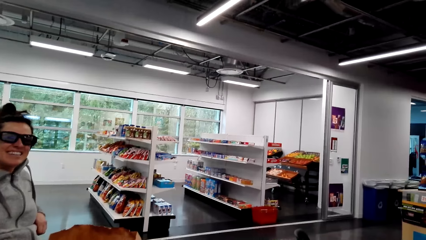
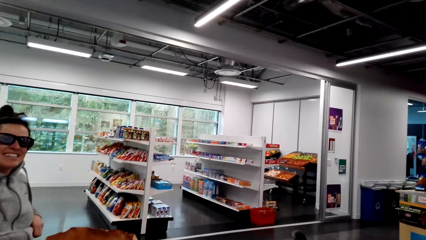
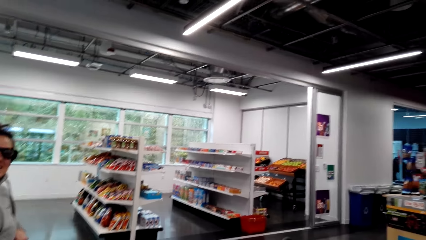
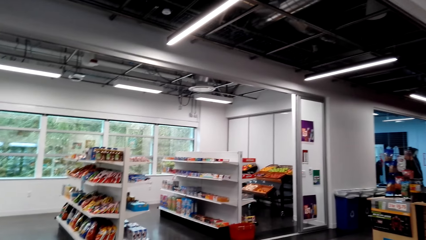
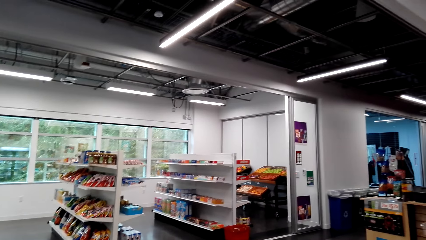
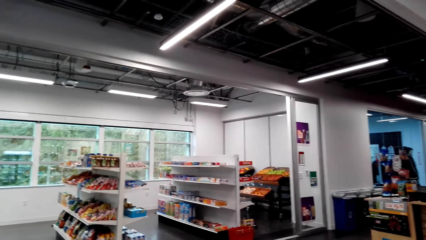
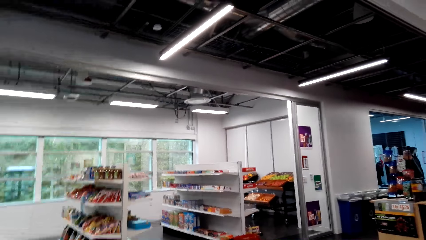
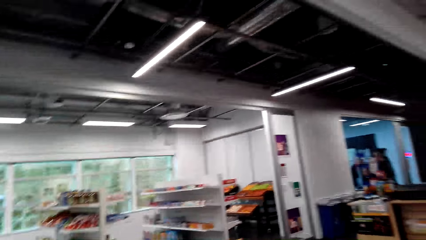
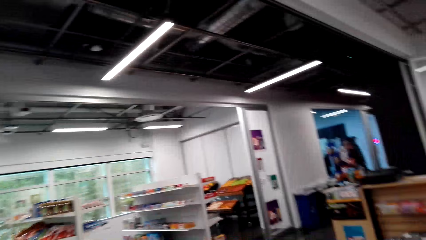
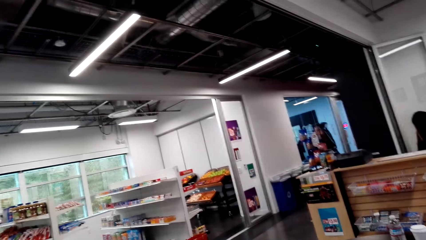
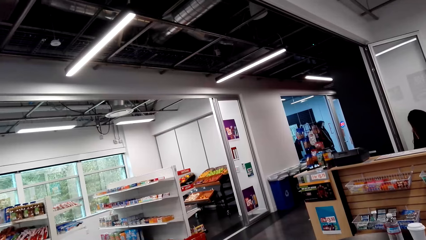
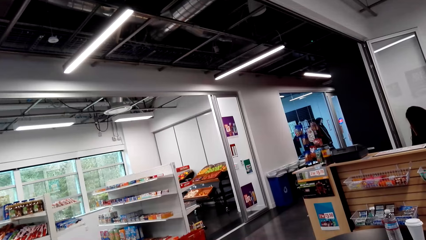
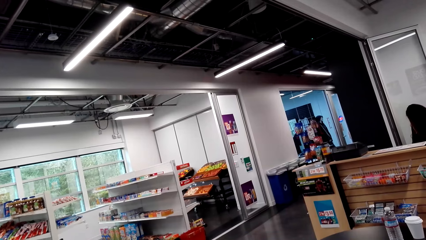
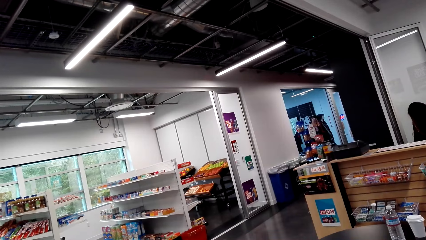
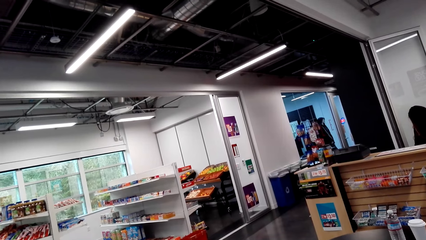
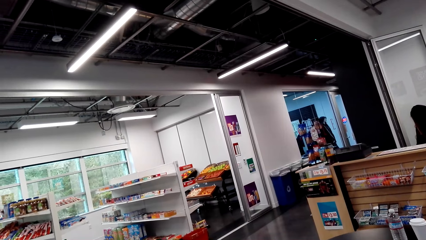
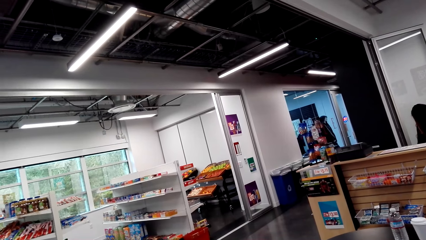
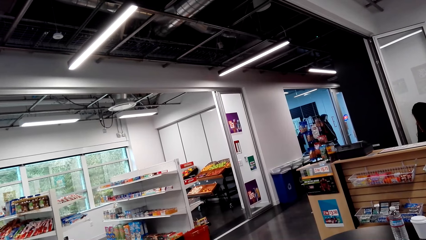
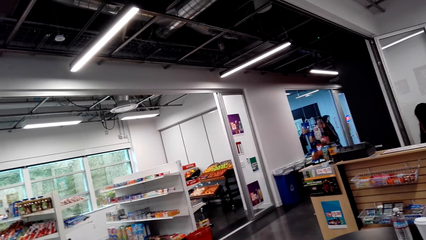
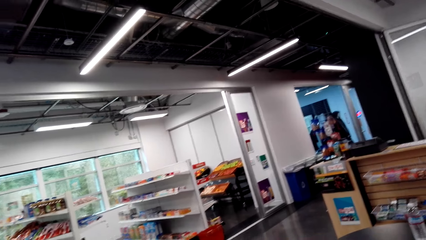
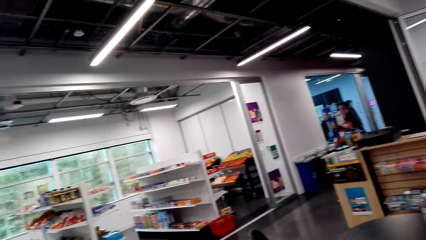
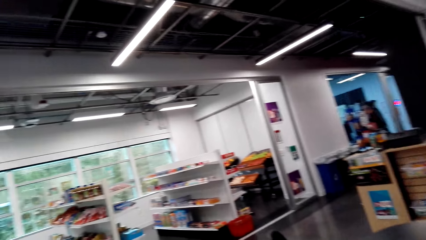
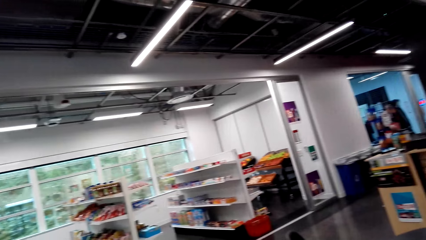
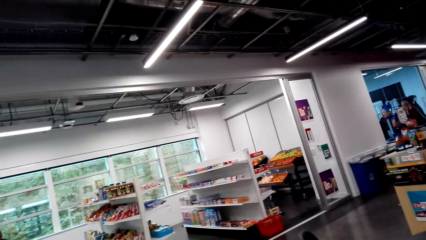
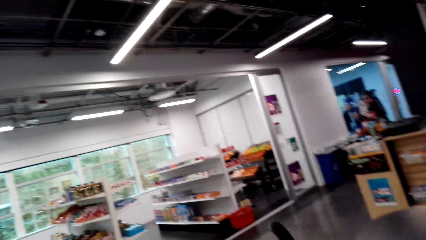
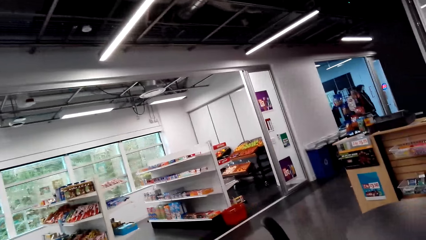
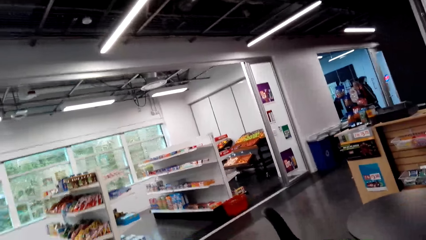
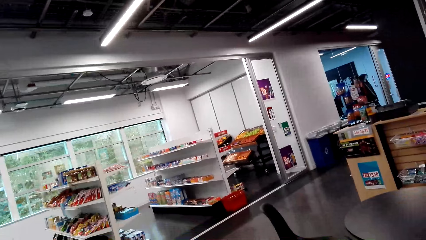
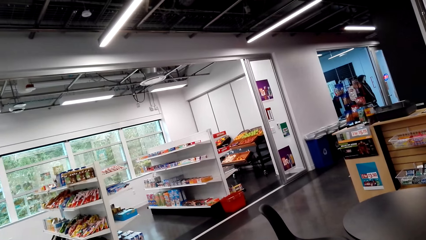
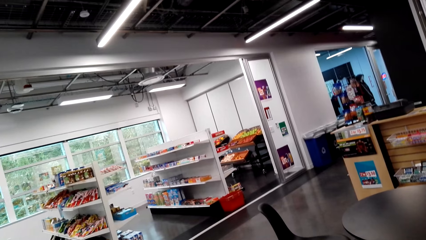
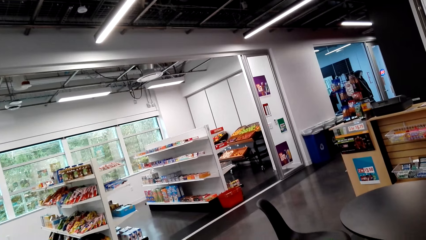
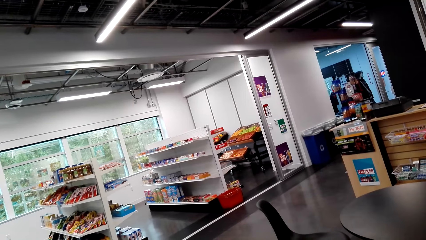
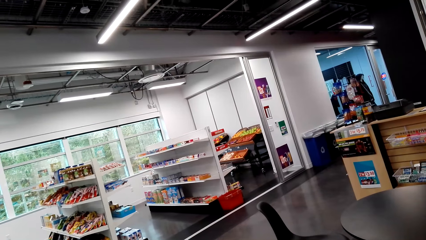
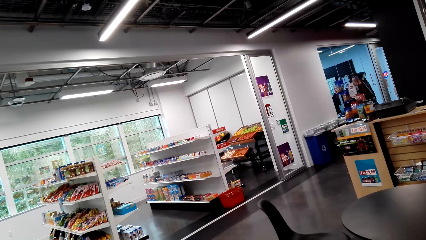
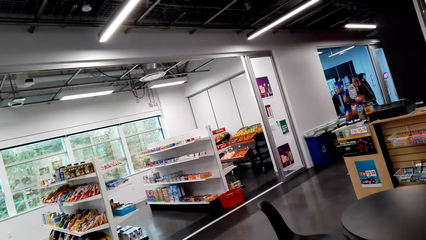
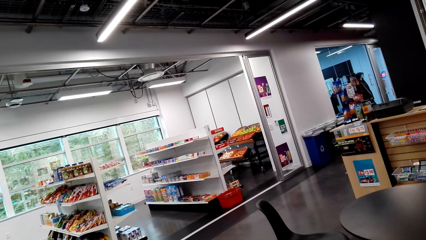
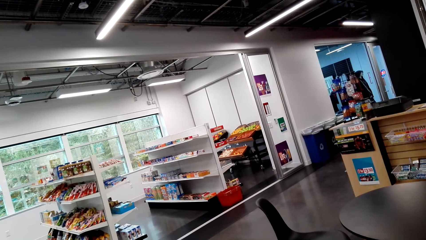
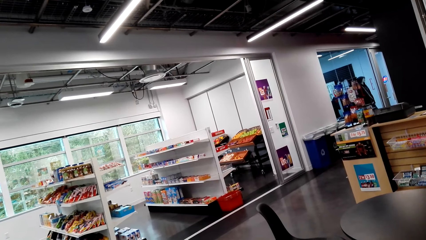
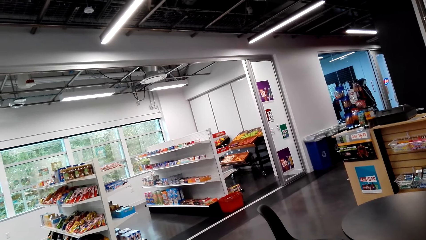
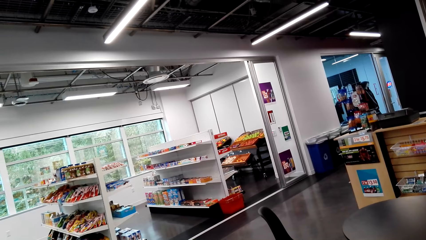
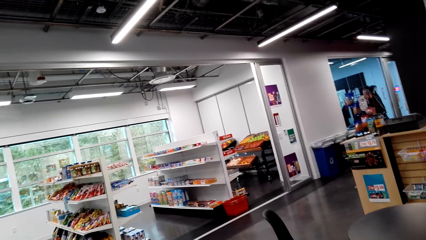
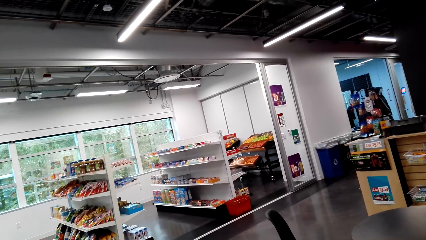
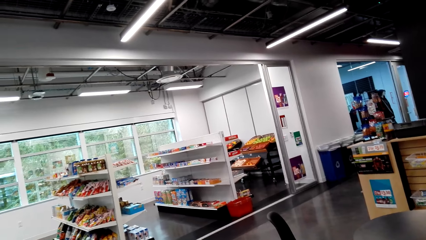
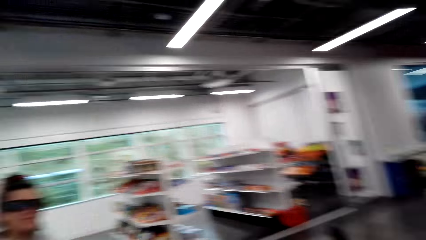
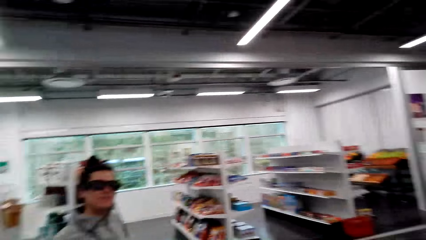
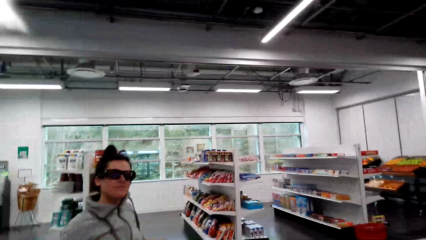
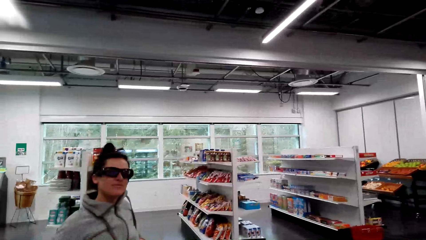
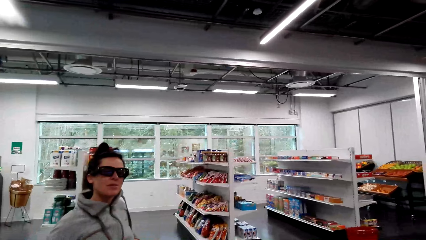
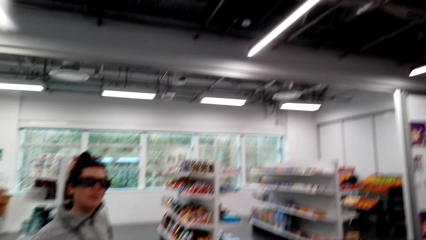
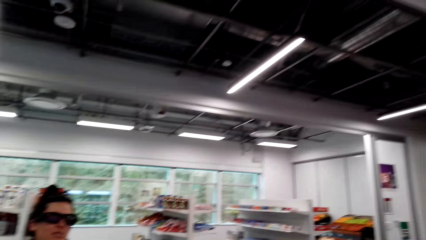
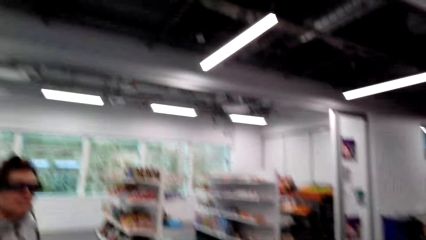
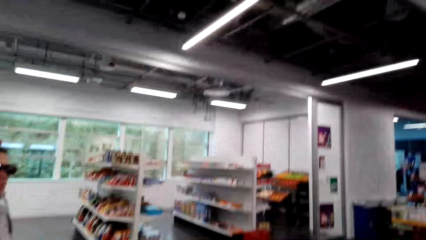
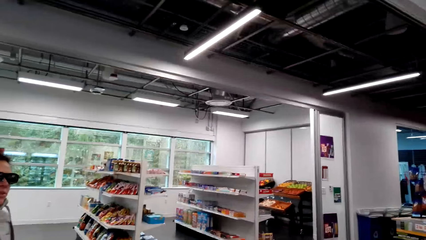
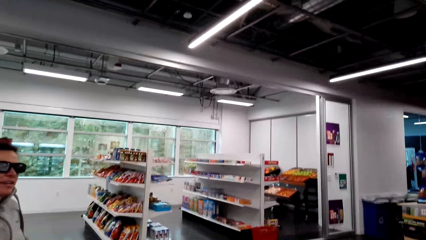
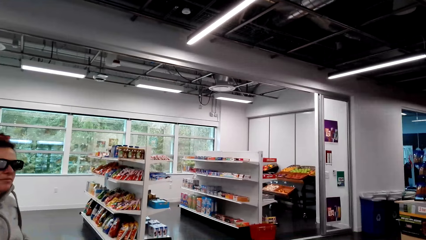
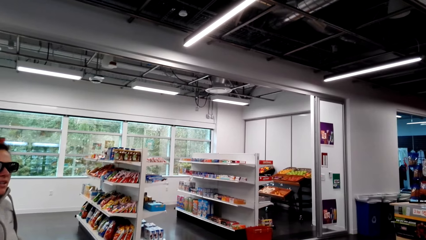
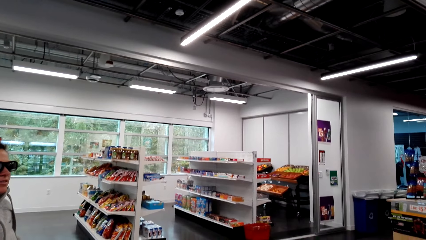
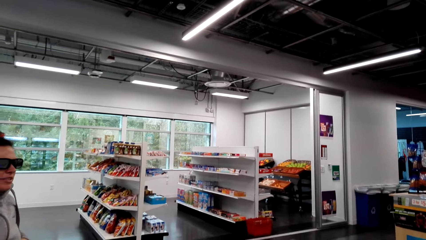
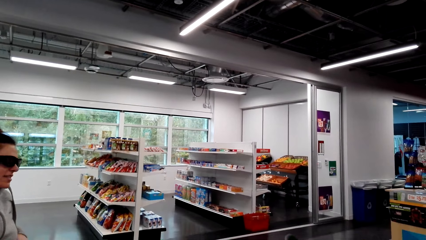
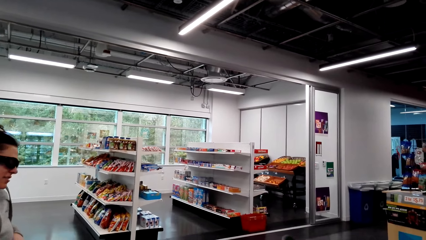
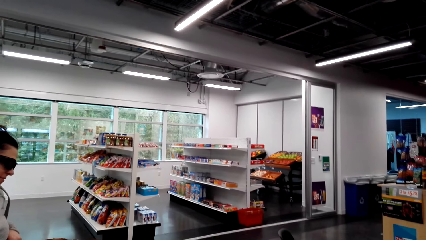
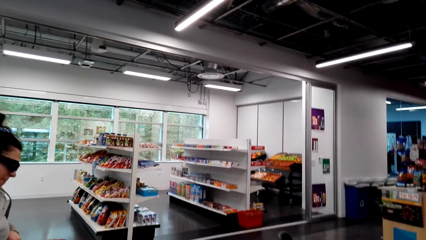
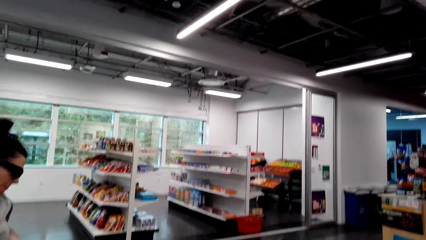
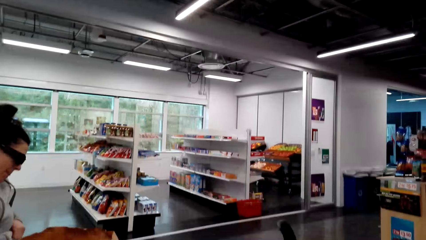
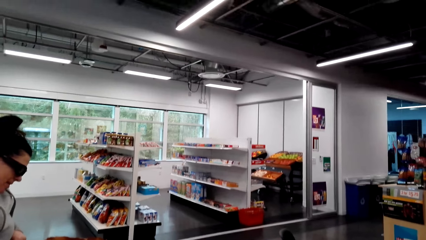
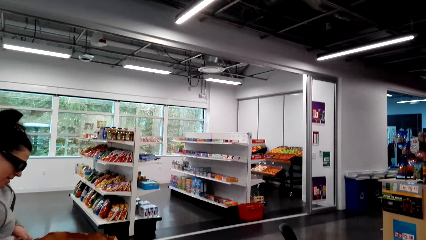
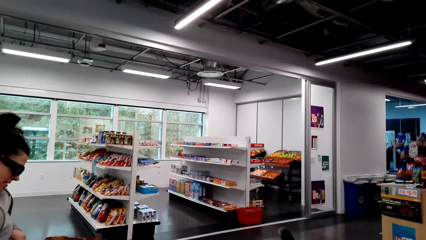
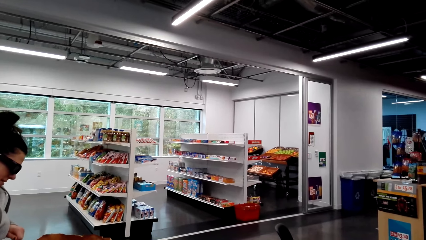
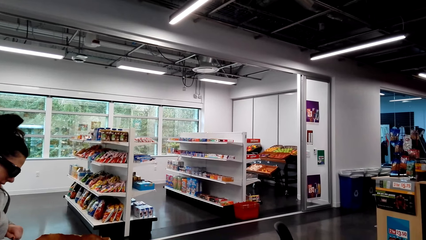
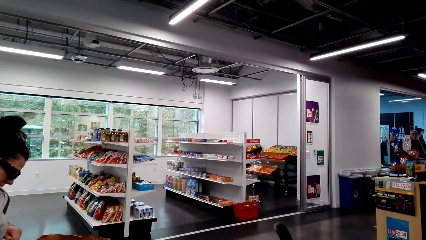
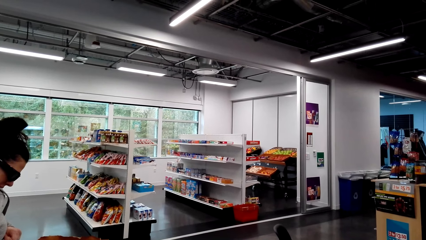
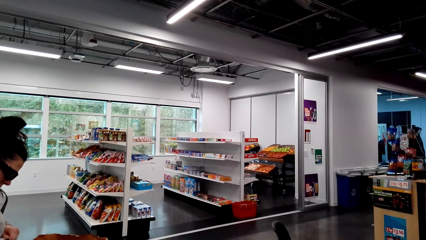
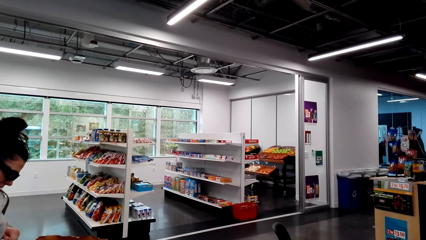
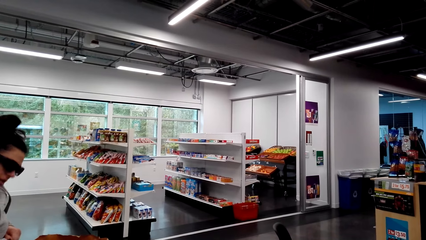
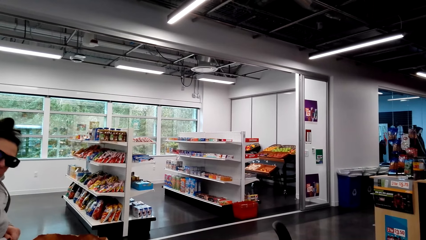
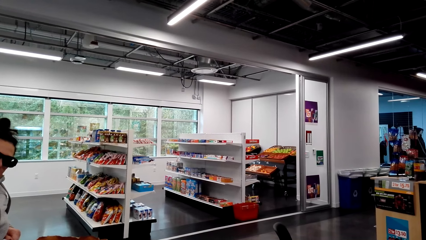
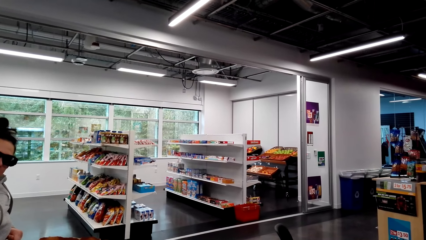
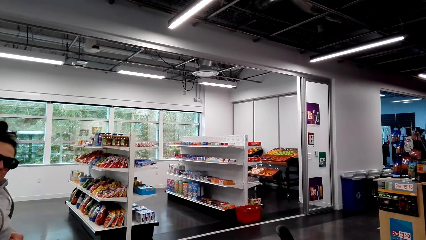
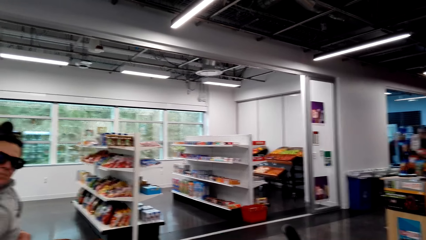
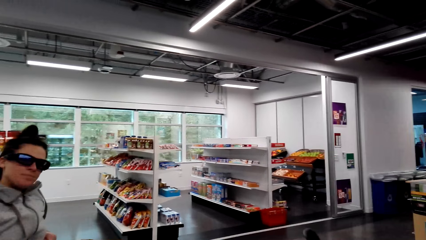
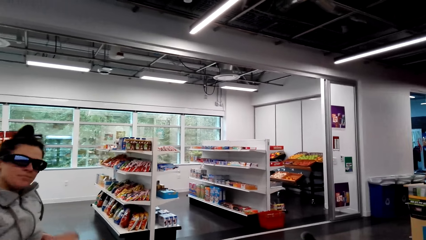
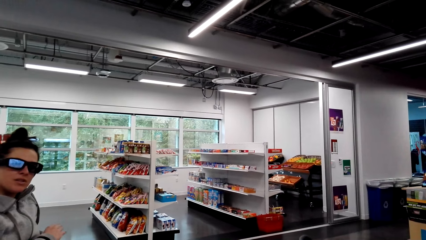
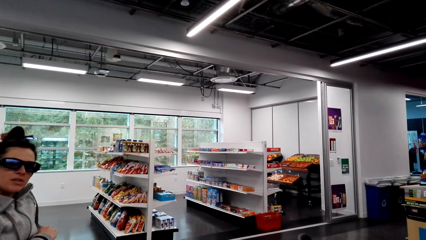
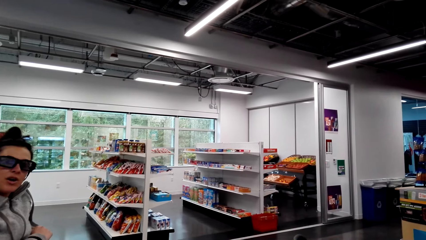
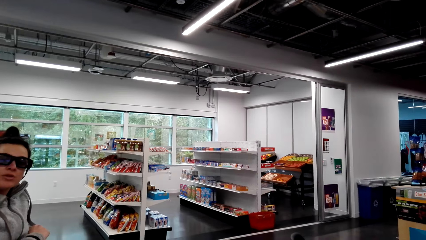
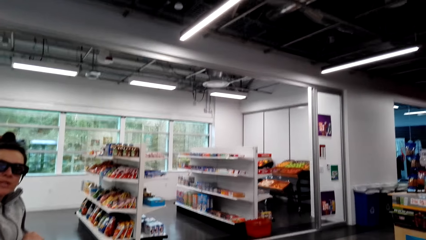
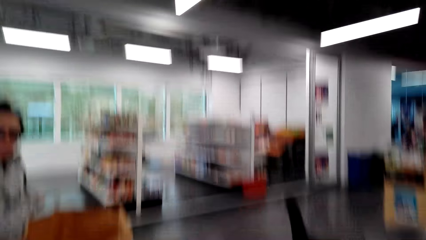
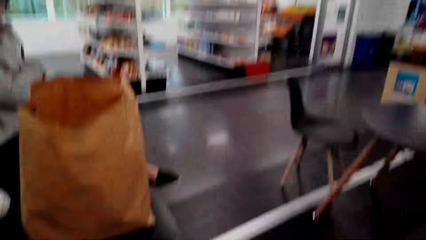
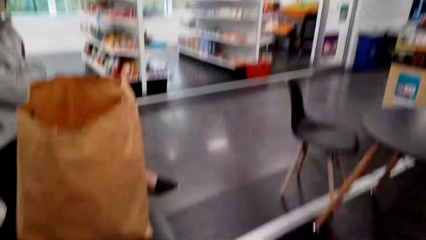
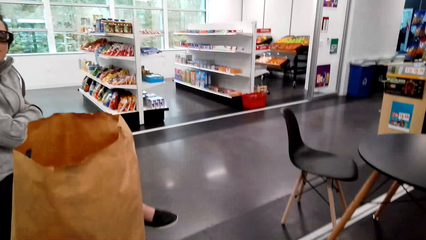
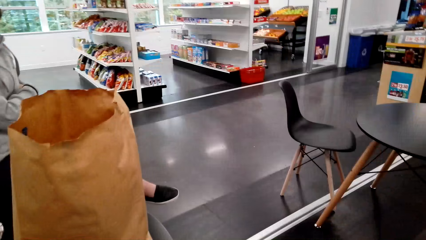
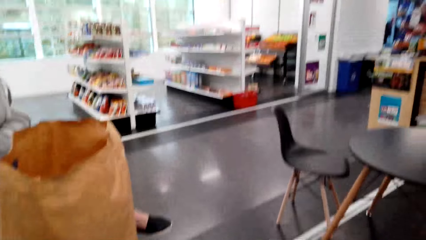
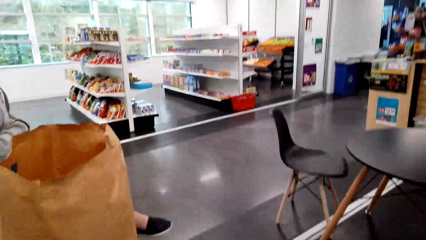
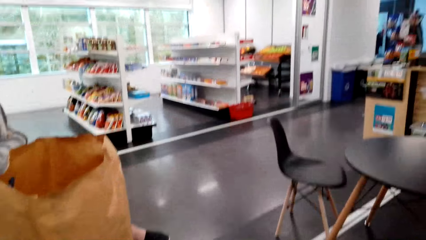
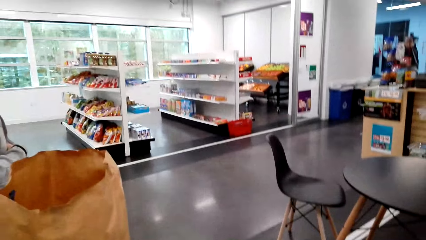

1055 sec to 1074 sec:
The camera wearer looks around the supermarket. They look at a woman.
